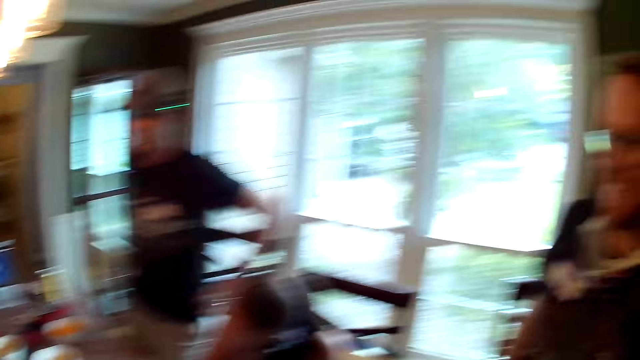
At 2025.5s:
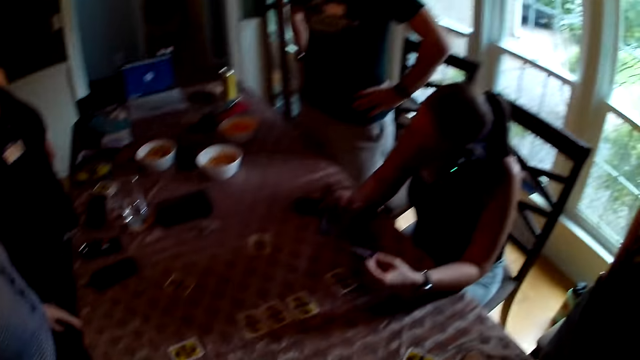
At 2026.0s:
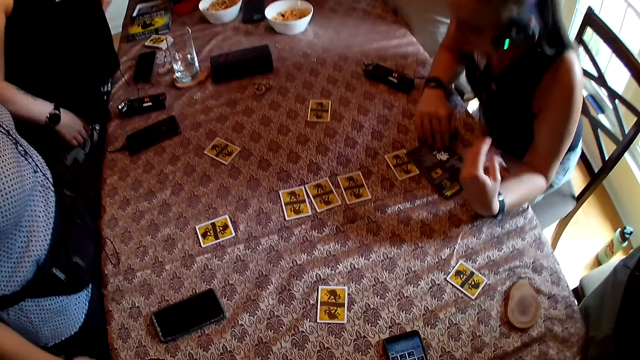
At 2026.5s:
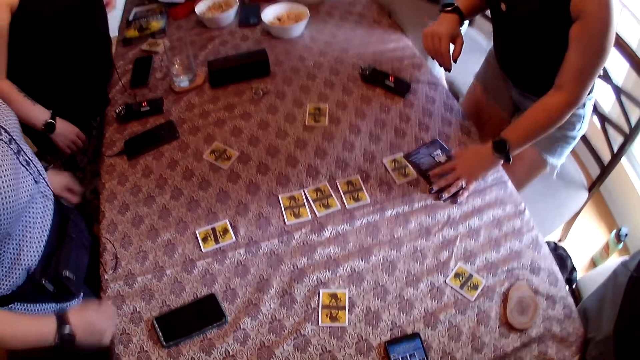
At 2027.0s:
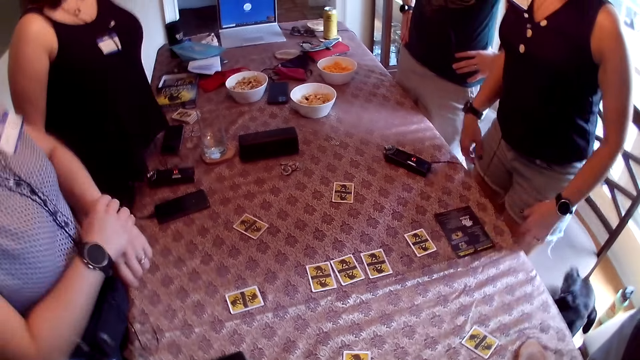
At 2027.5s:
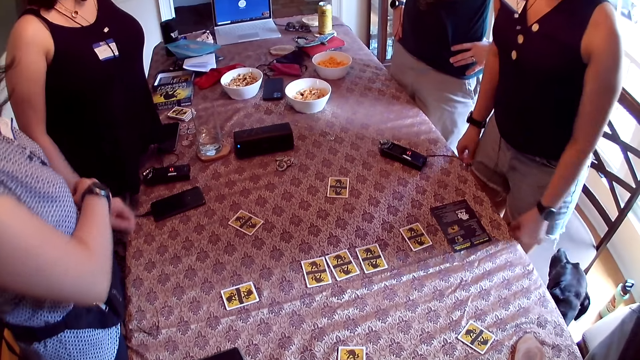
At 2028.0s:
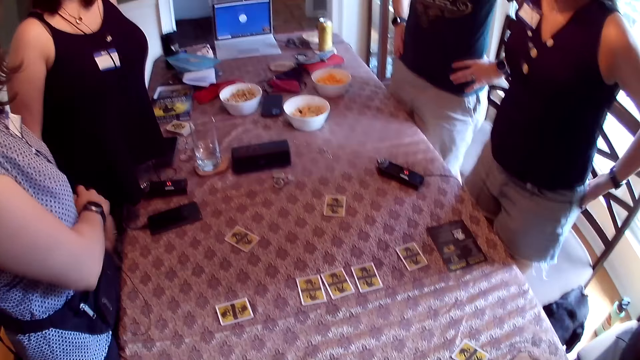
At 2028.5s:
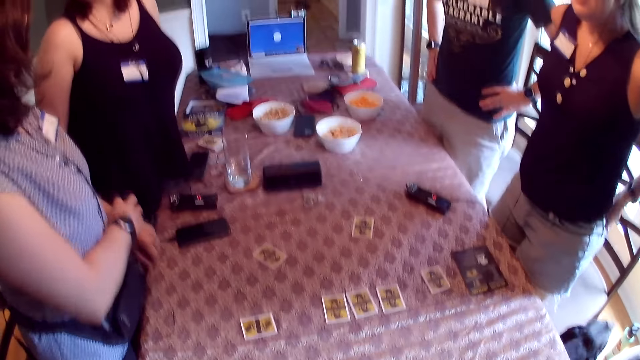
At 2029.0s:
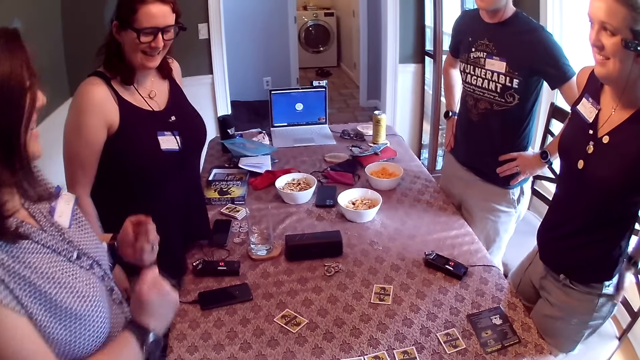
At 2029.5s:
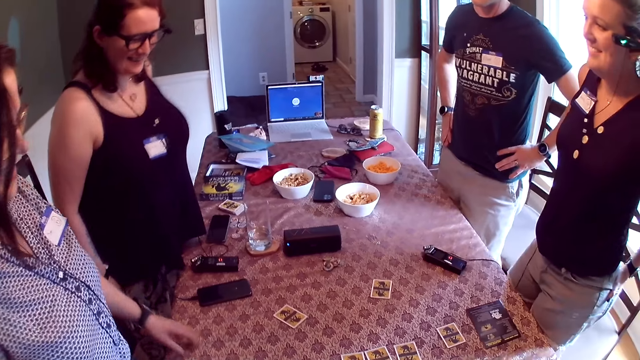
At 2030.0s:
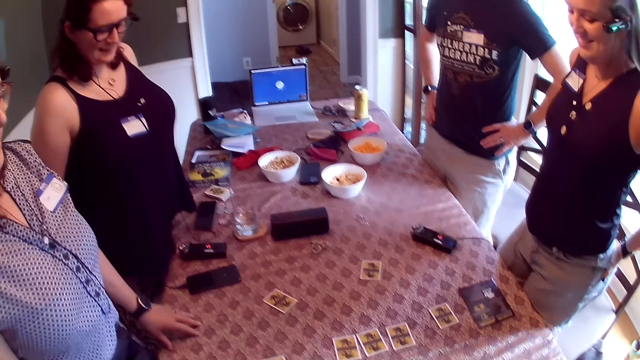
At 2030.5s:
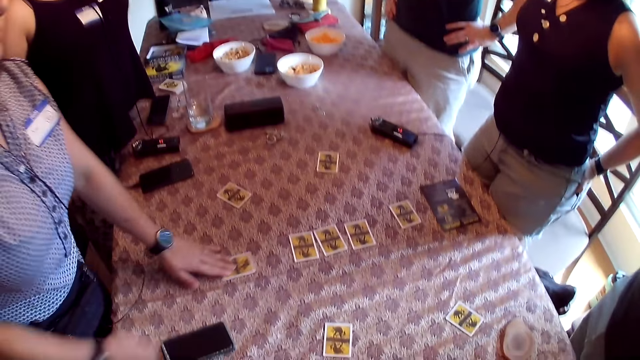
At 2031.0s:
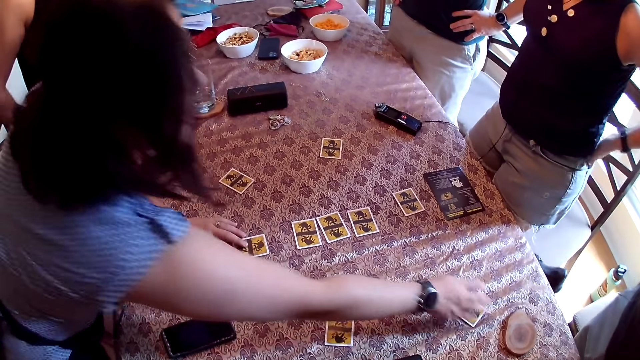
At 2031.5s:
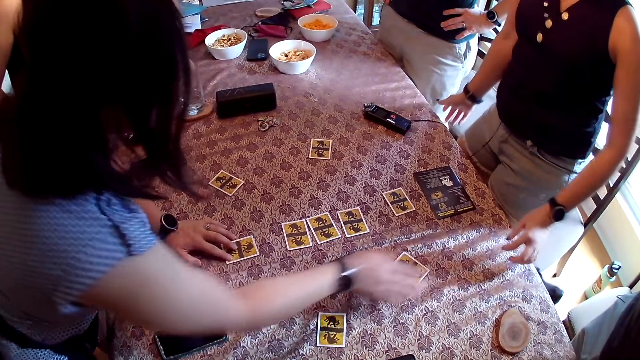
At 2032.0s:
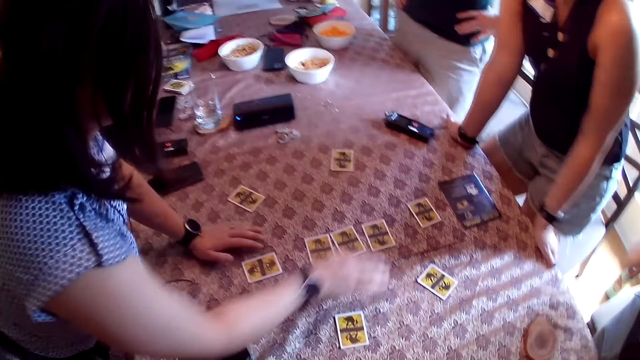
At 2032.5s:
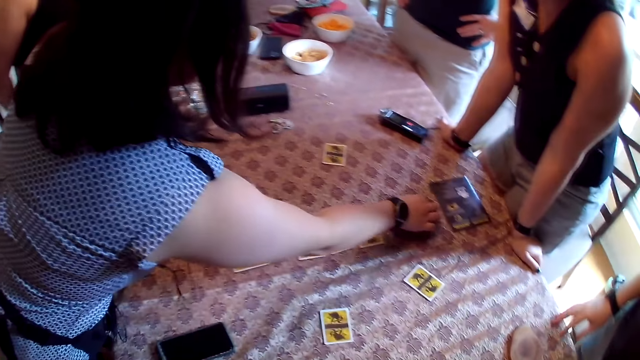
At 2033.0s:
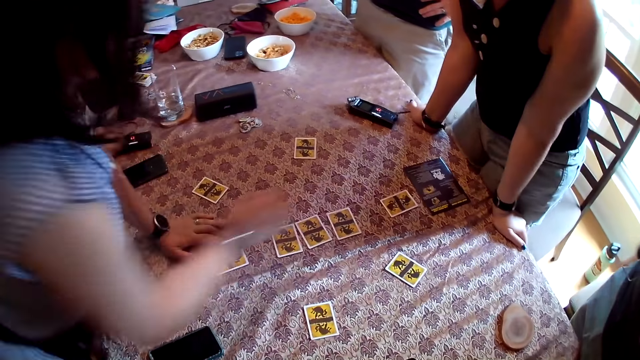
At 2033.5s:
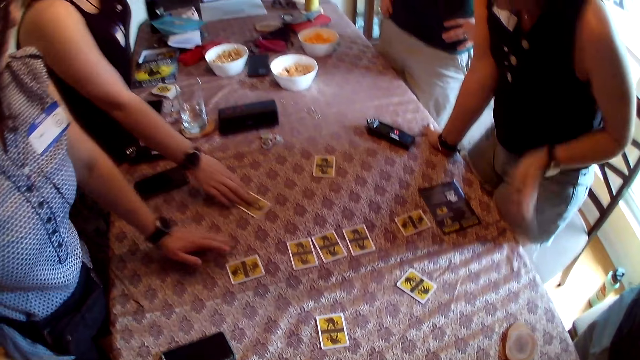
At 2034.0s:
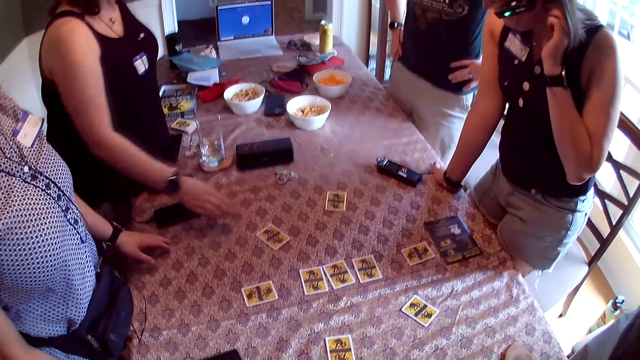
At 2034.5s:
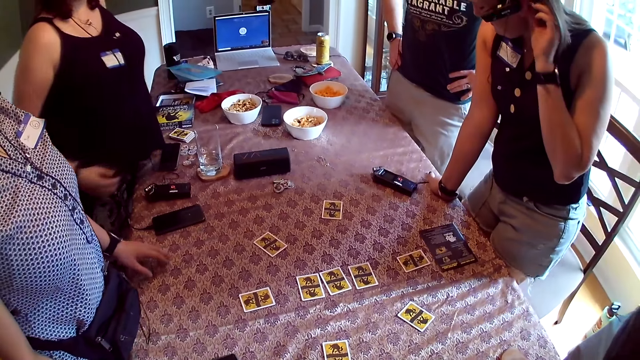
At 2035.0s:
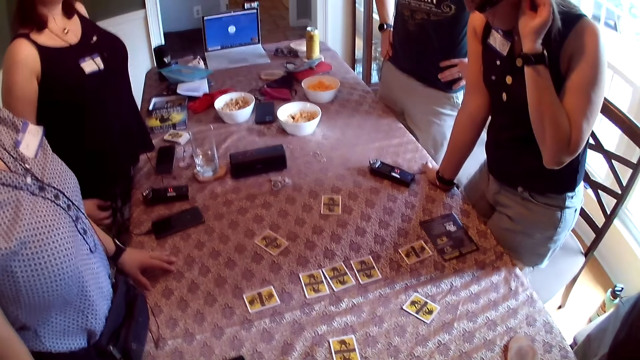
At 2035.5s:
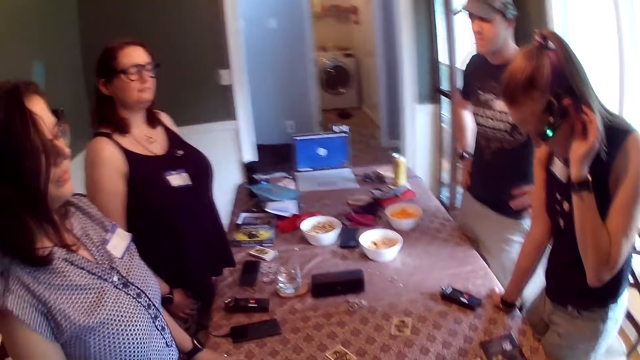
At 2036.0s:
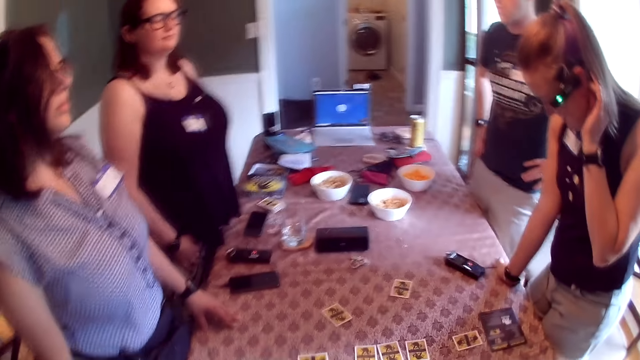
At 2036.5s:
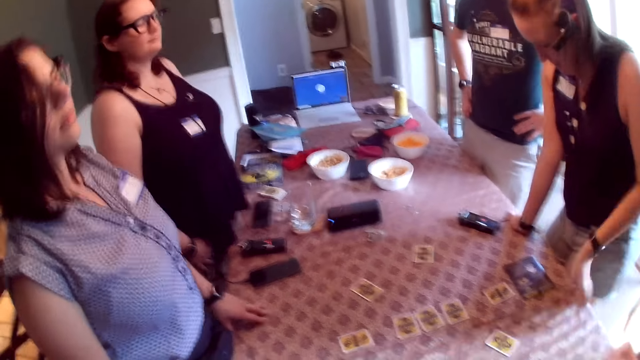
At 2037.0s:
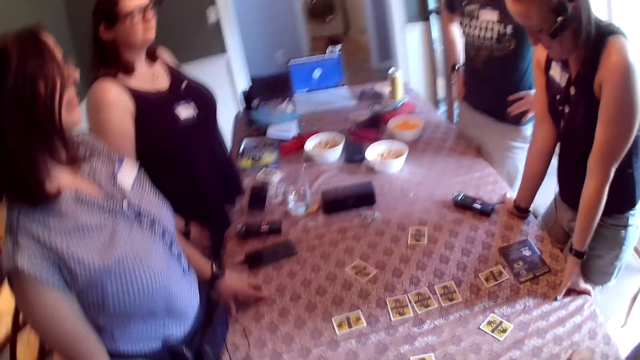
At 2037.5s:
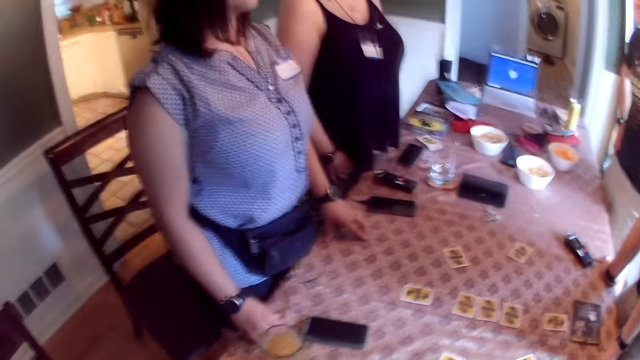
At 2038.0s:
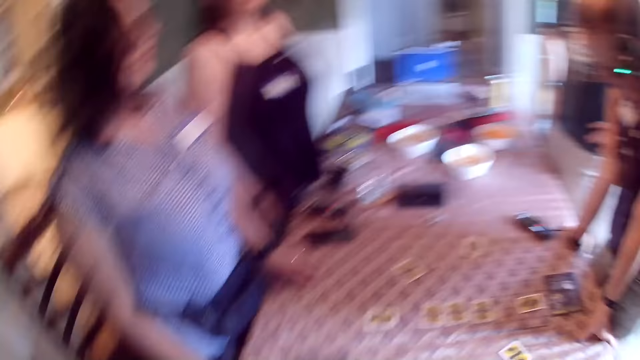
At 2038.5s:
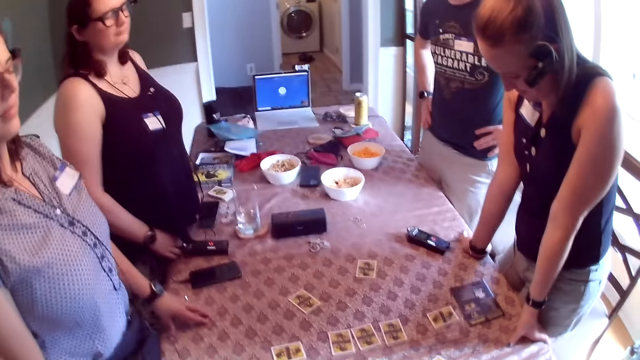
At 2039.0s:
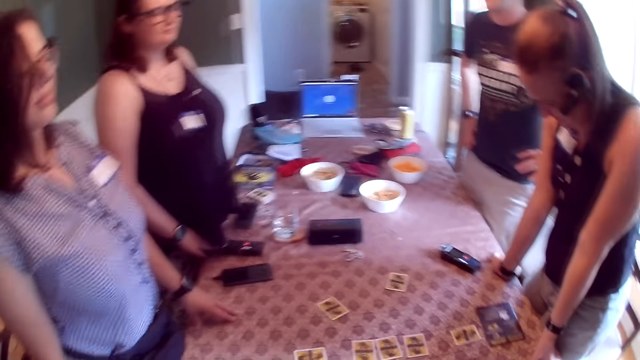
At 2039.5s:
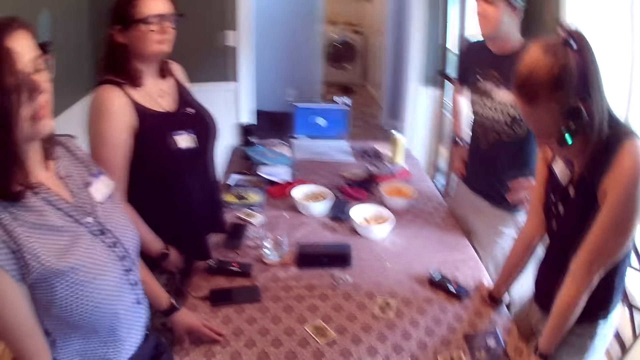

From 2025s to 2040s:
The first woman removes her left hand from the manual, places the manual on the table with her right hand, removes both hands from the table, and stands up from the chair. The dog walks out from under the table. The first woman moves the manual on the table with her right hand and adjusts her shorts with both hands. The second woman places her left hand on the table, moves a card on the table with her left hand, and moves some cards on the table with her right hand. The first woman places both hands on the table. The dog walks back under the table. The first man touches the table with his right hand. The third woman moves a card on the table with her right hand. The second woman removes her left hand from the table. The first woman removes her left hand from the table. The second woman places her left hand on the table. The first woman places her left hand on the table.

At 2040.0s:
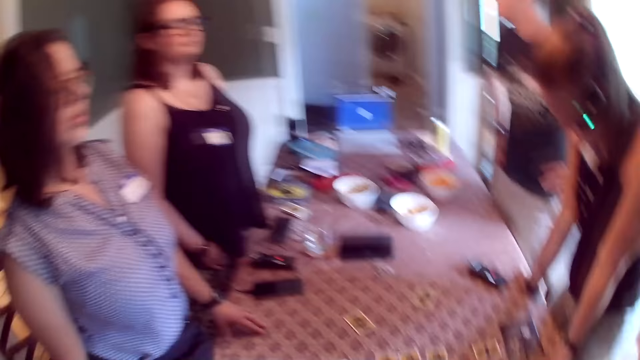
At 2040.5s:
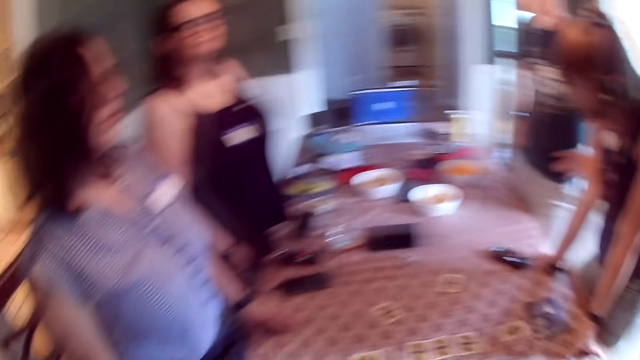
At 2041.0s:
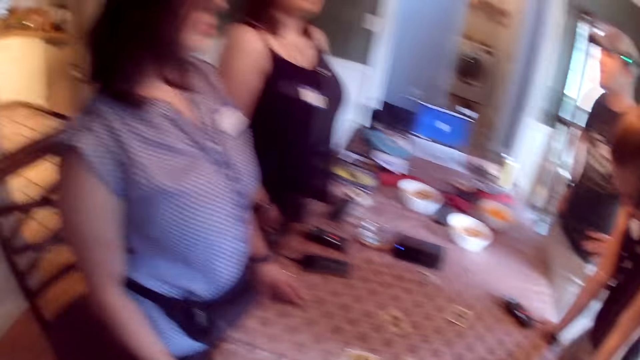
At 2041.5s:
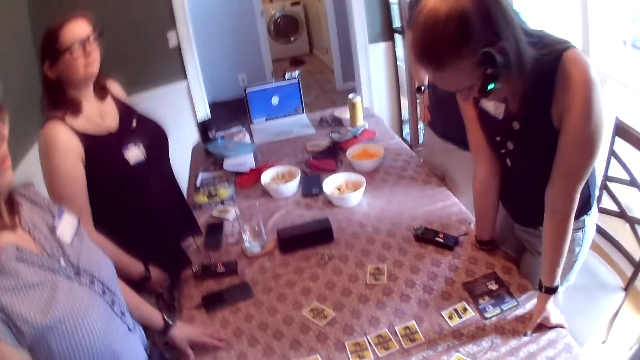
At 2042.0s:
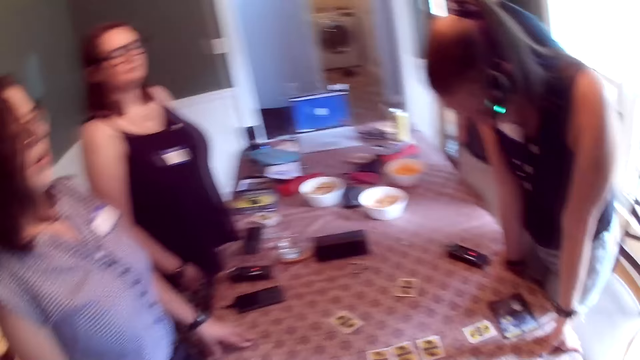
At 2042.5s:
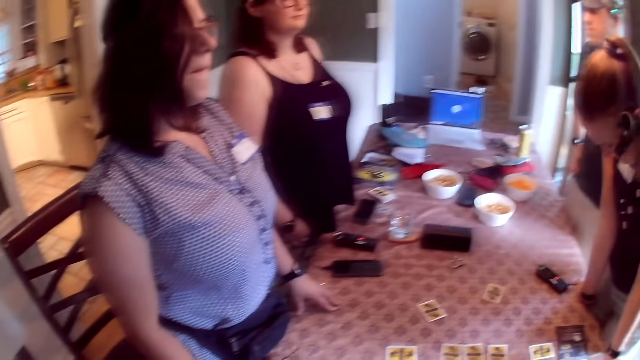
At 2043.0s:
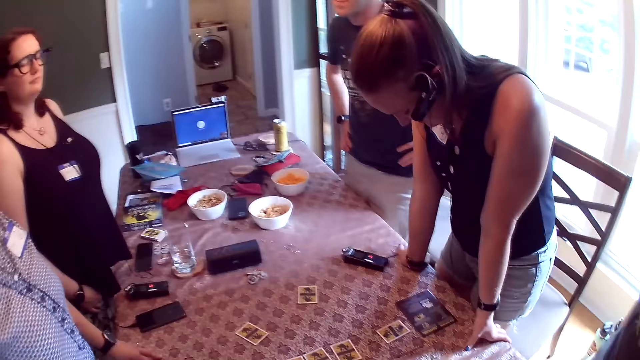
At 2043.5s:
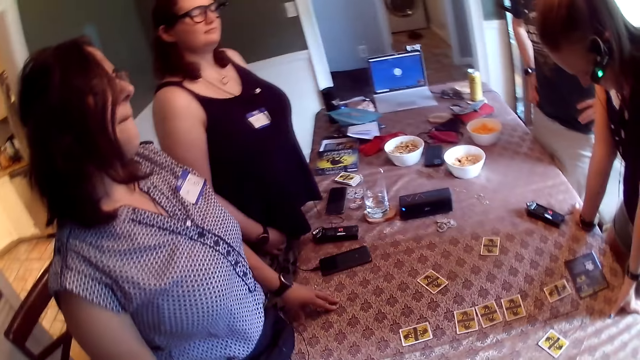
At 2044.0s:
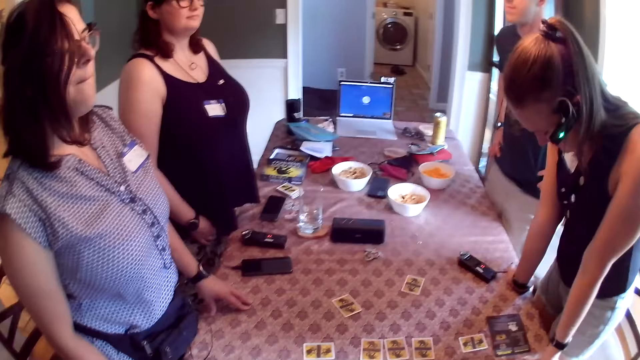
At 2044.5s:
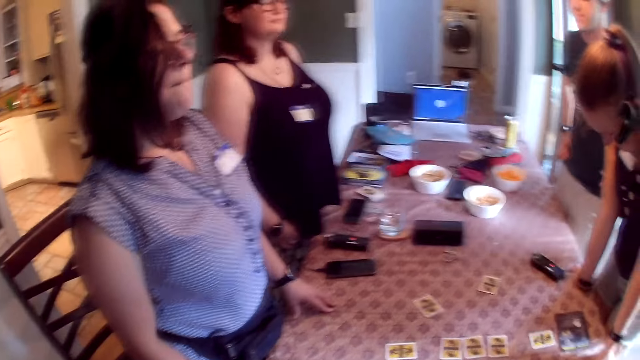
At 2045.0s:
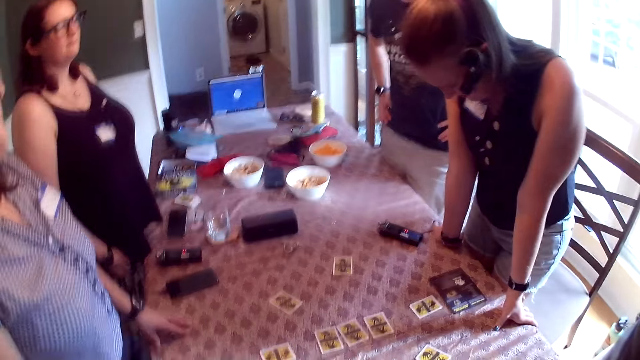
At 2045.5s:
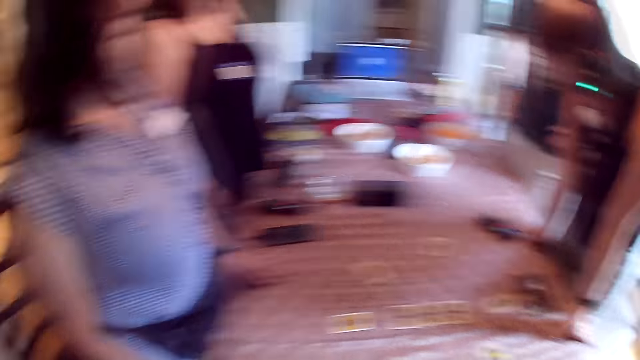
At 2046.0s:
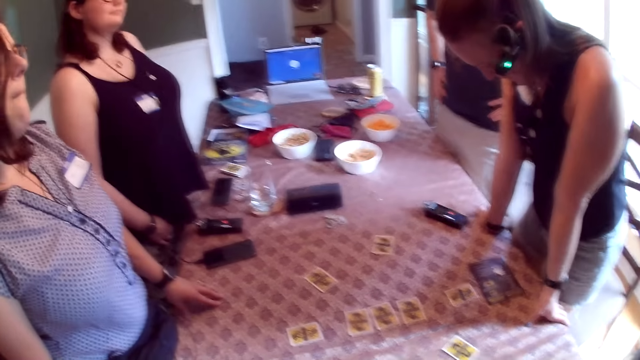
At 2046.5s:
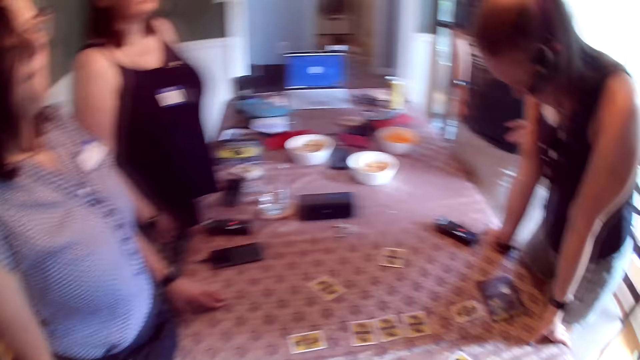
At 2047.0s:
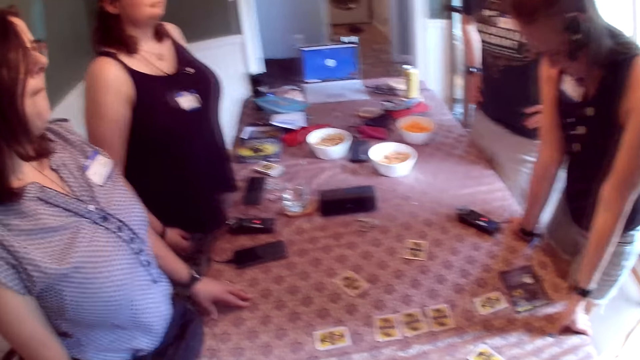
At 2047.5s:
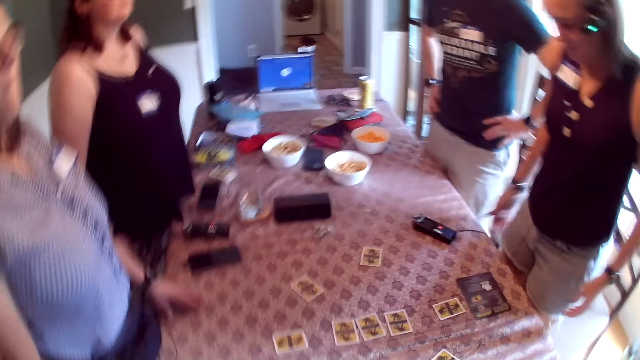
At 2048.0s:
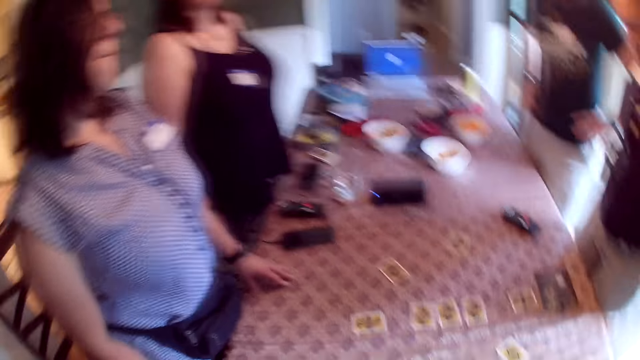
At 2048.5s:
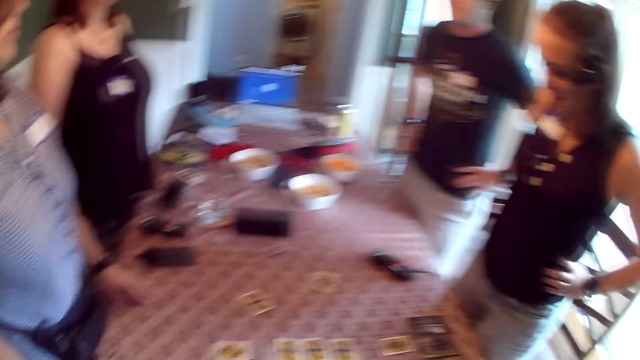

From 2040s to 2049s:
The woman removes both hands from the table.
